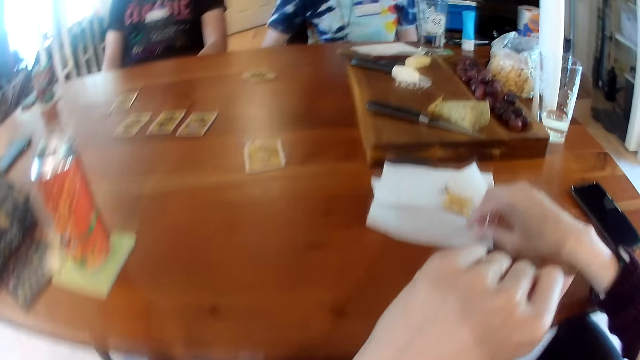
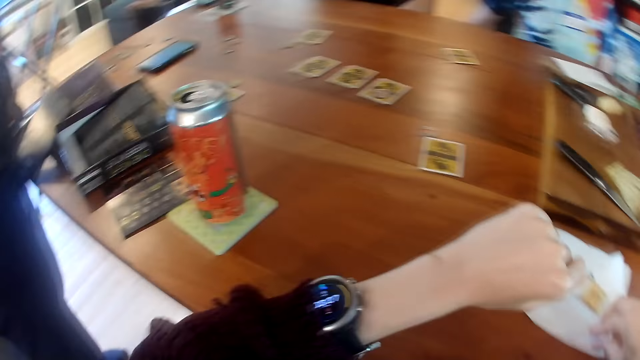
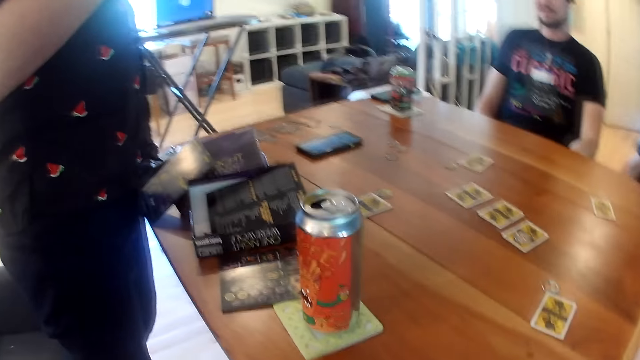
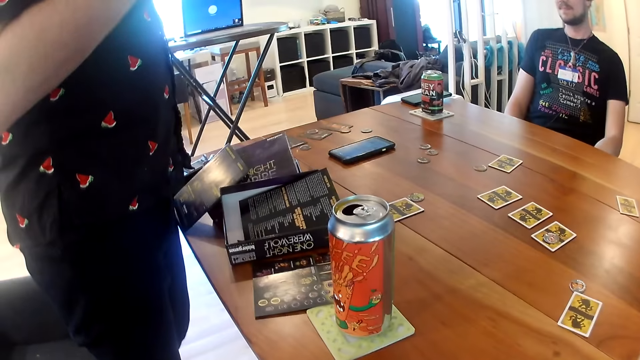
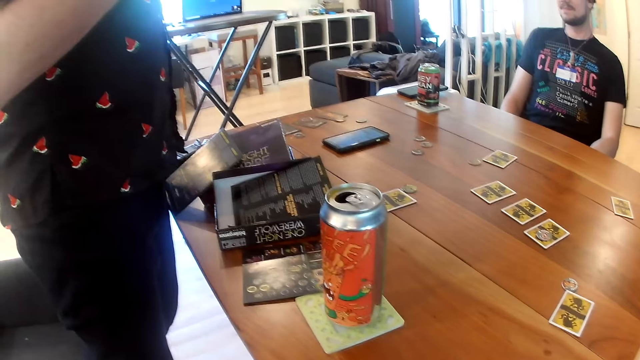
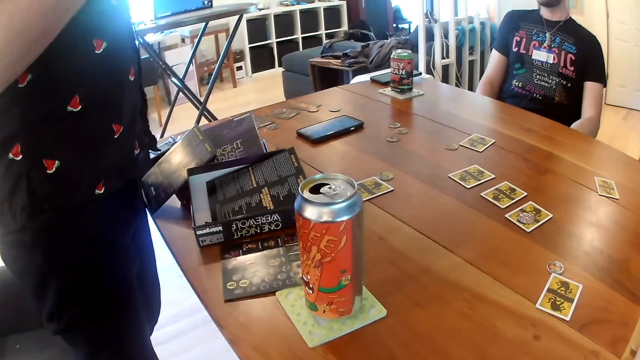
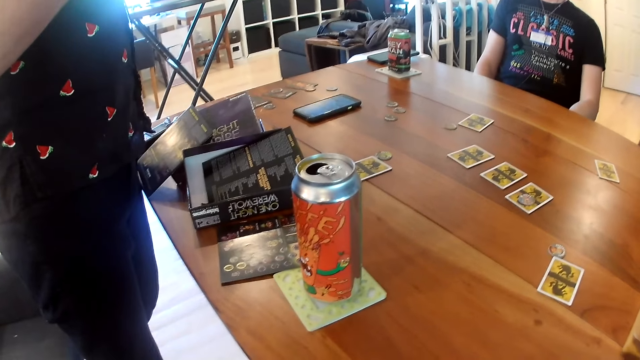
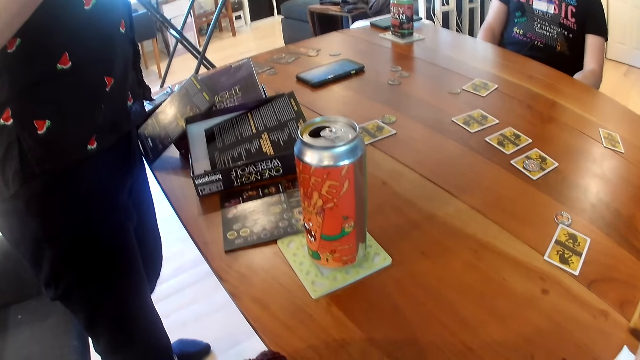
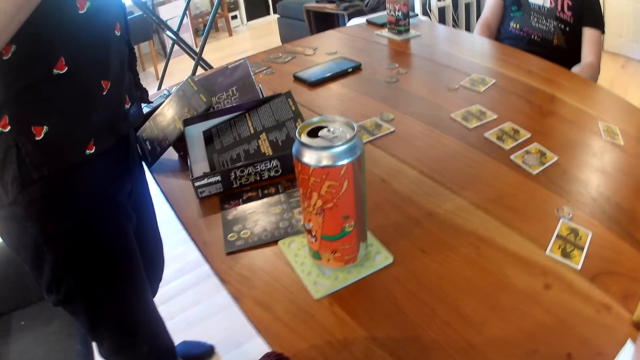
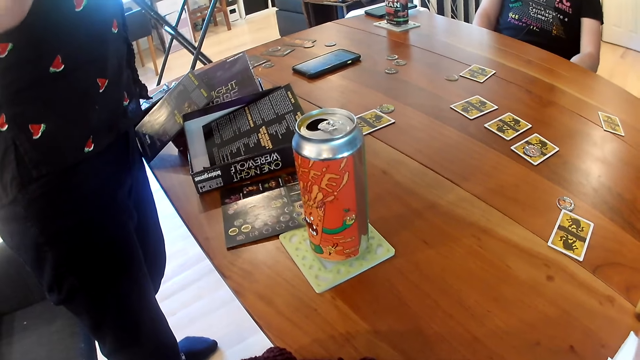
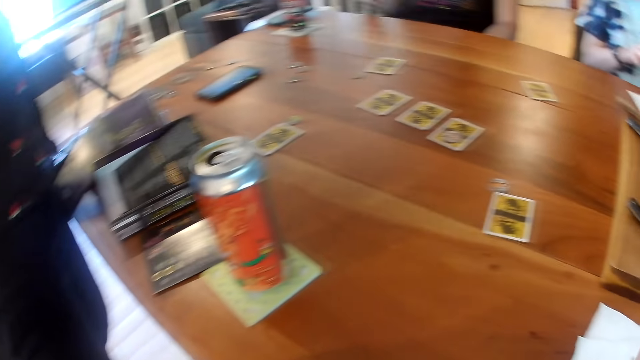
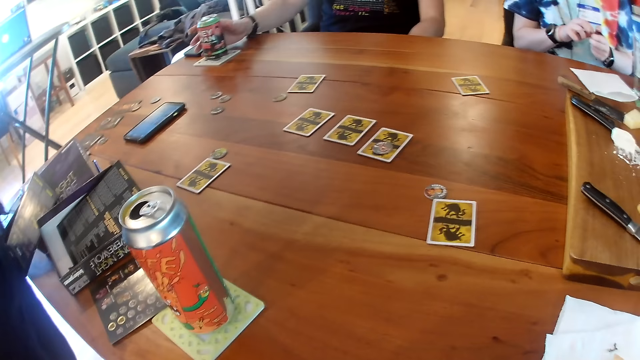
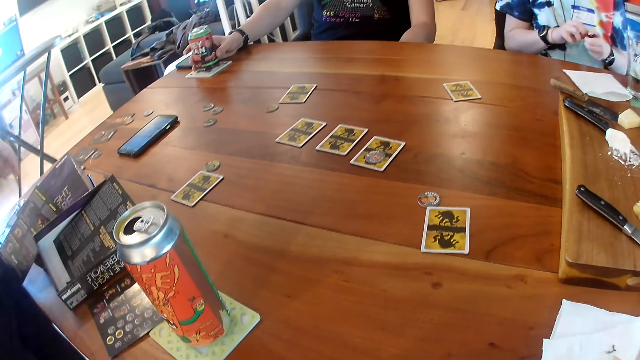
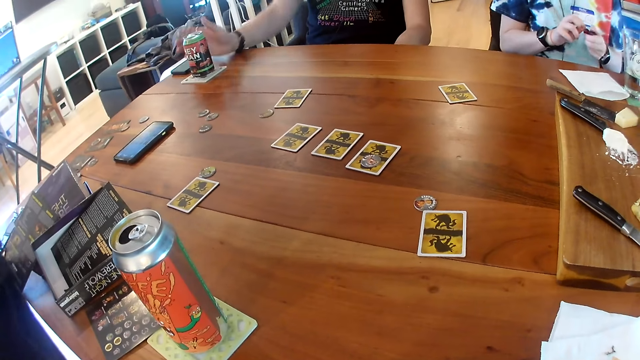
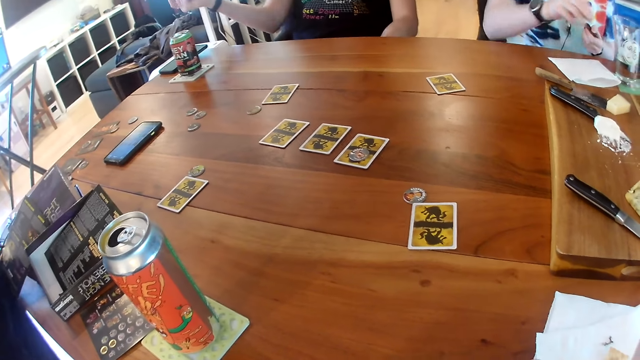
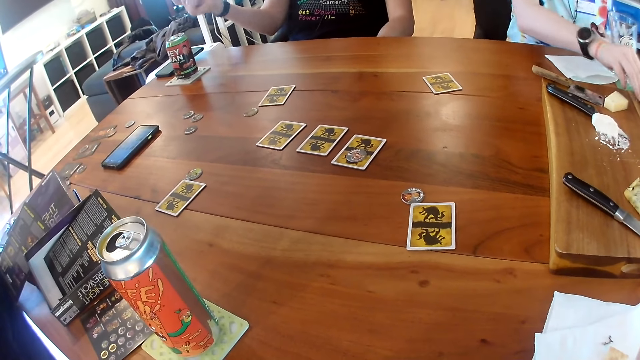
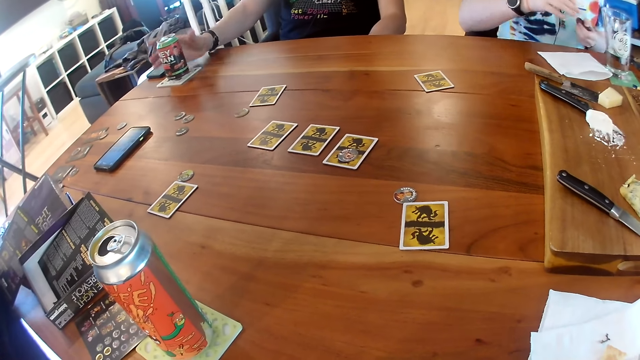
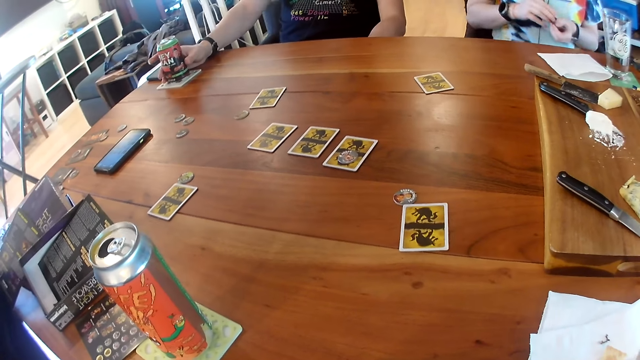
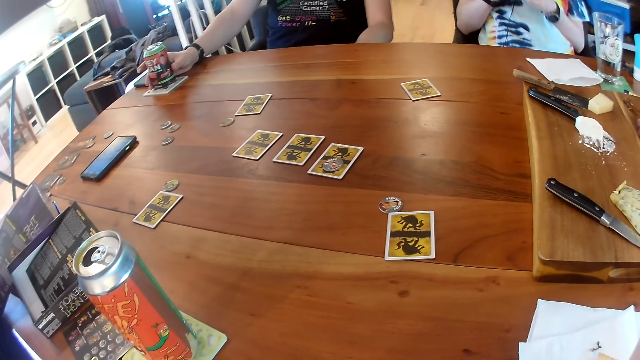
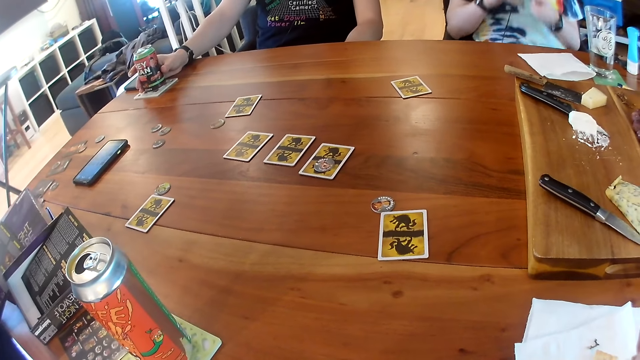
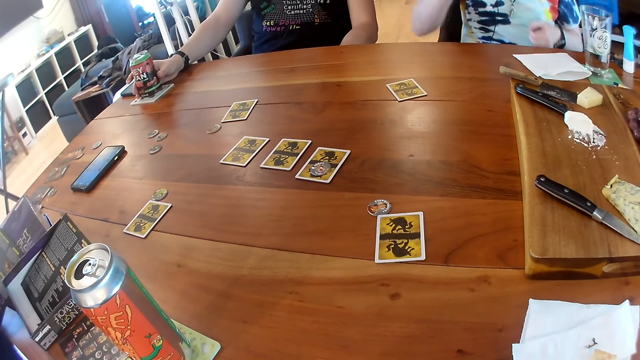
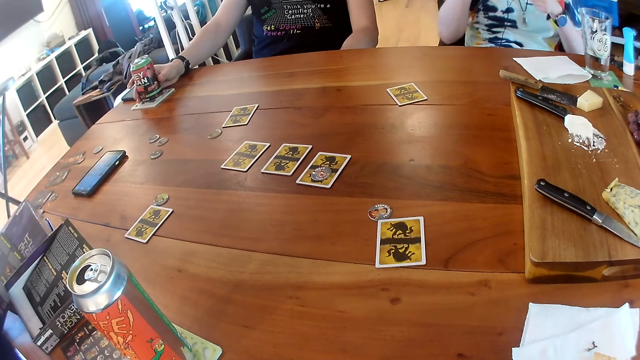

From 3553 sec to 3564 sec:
The camera wearer interacts with the people on the table. The man adjusts a can on the table with his right hand. He puts his hand on the can on the table and removes his hand from the can on the table. The woman drops a seed on the table with her right hand. She stretches her hand on top of the table and picks something from the table with her hand.

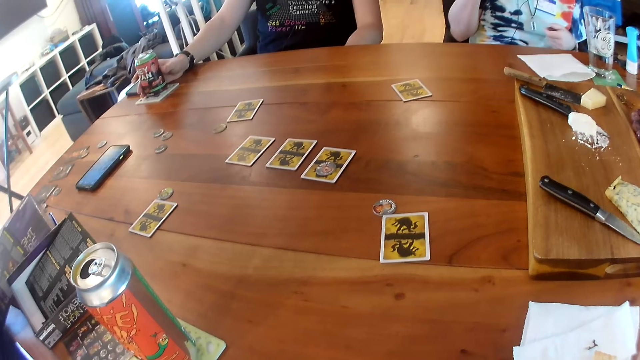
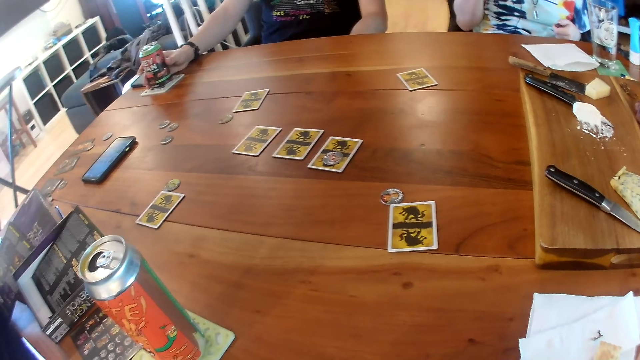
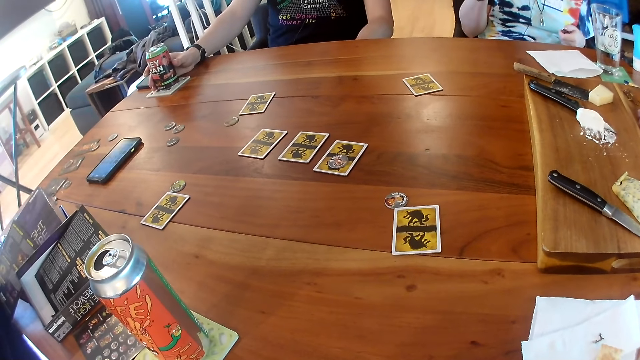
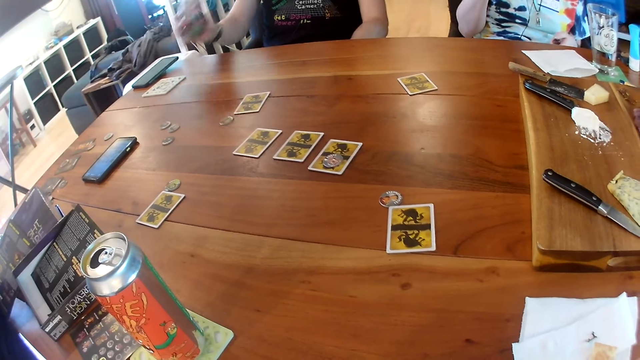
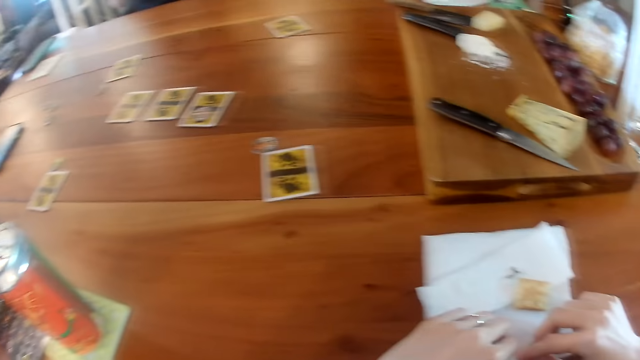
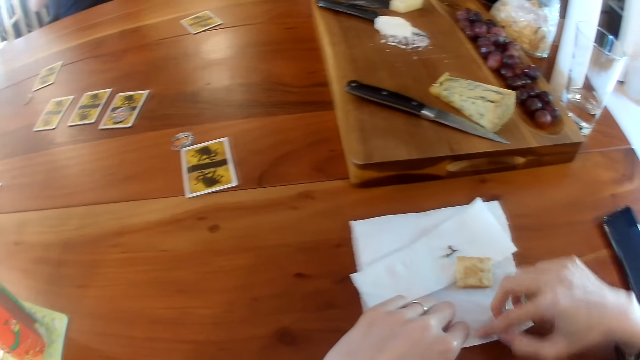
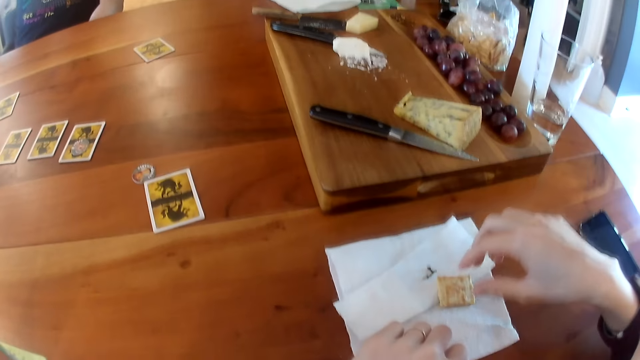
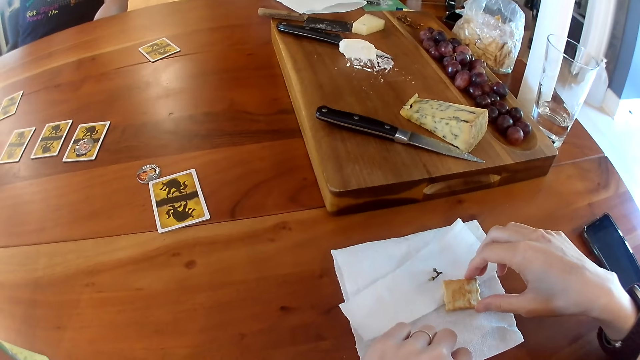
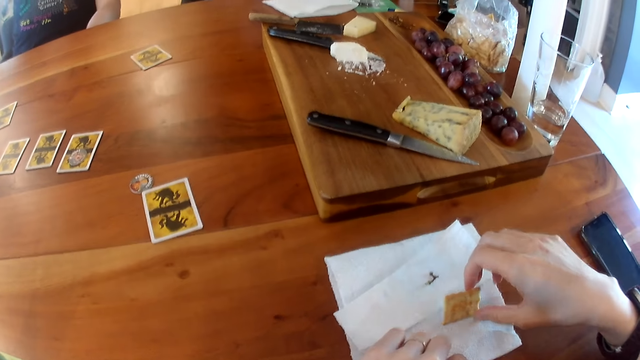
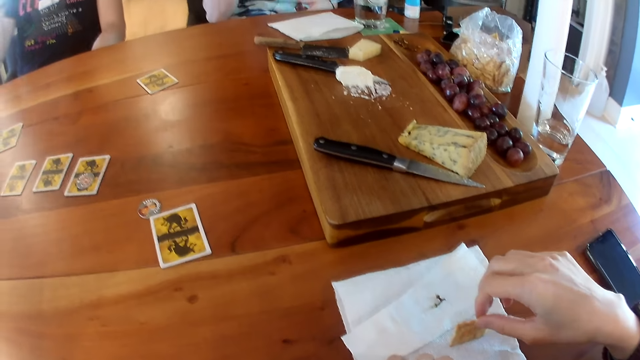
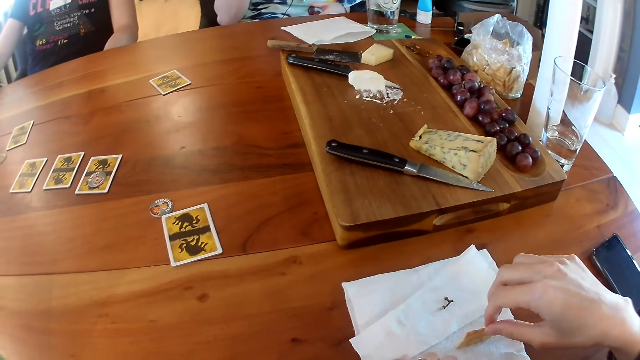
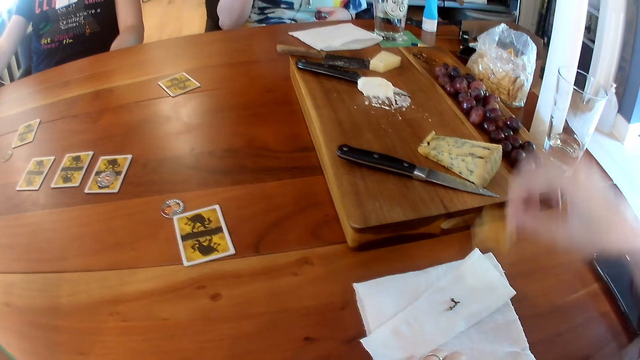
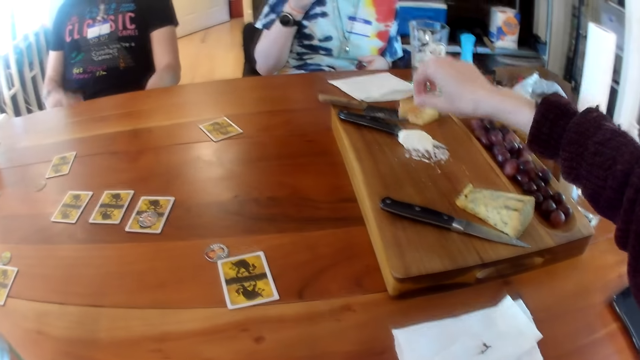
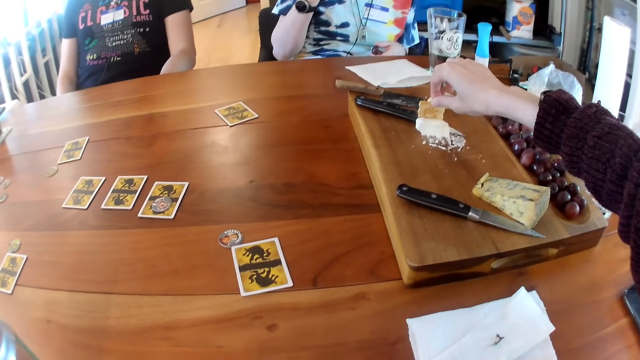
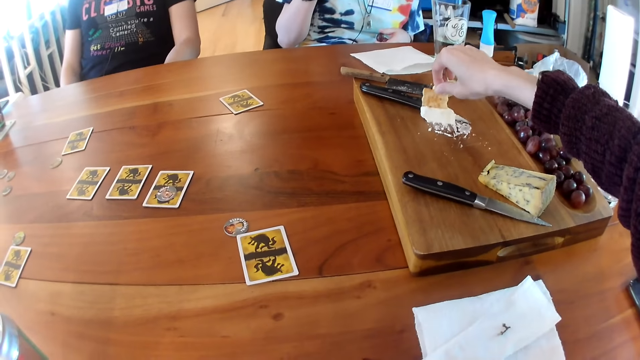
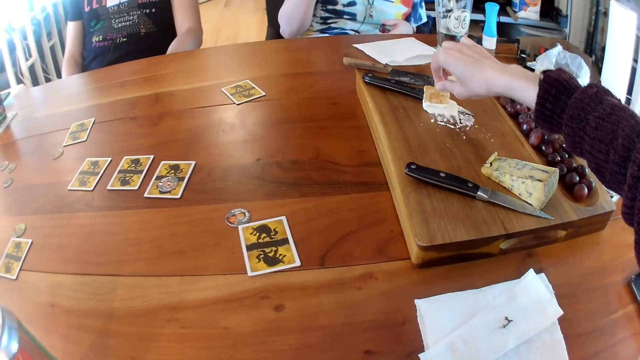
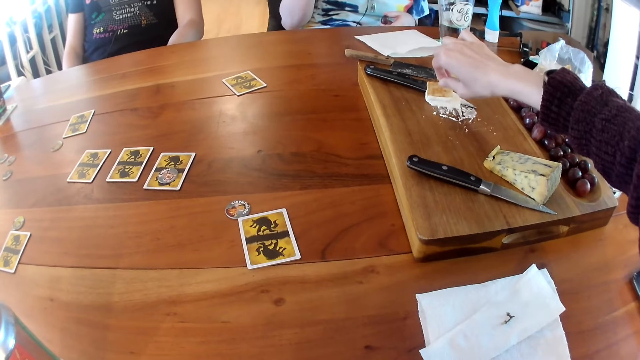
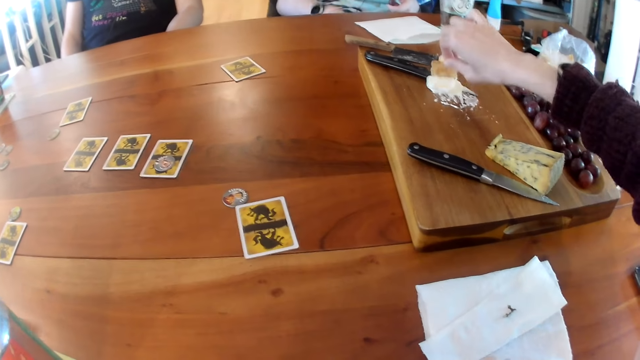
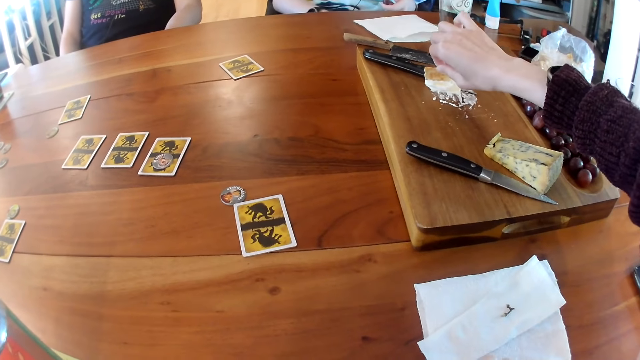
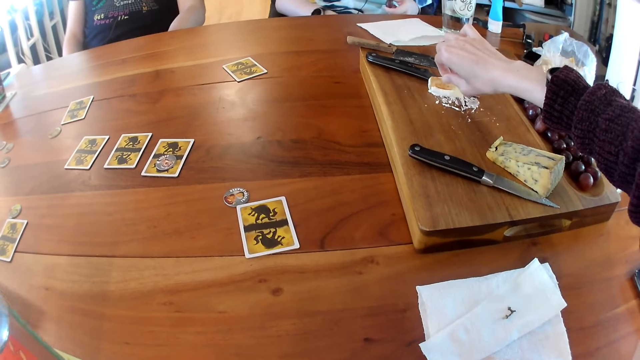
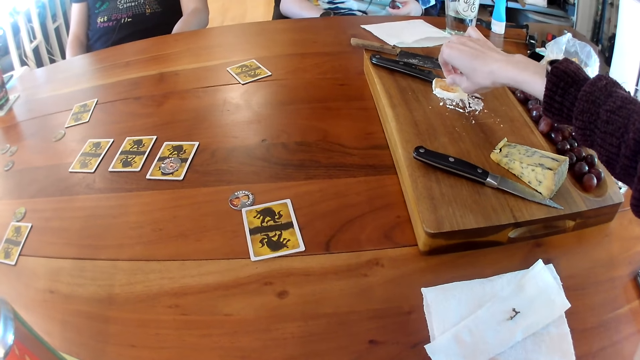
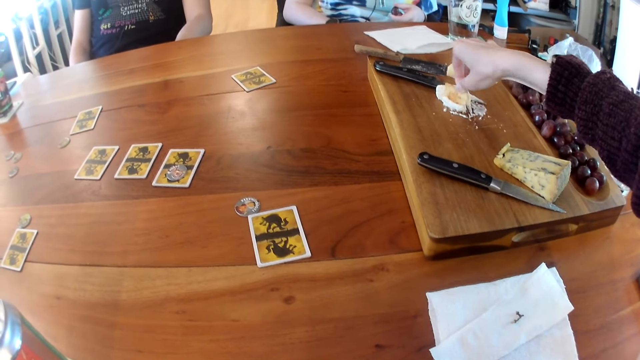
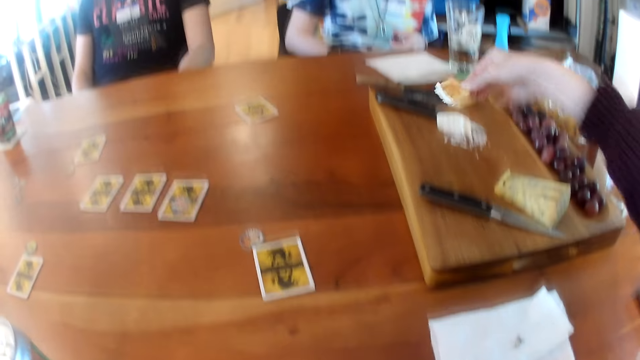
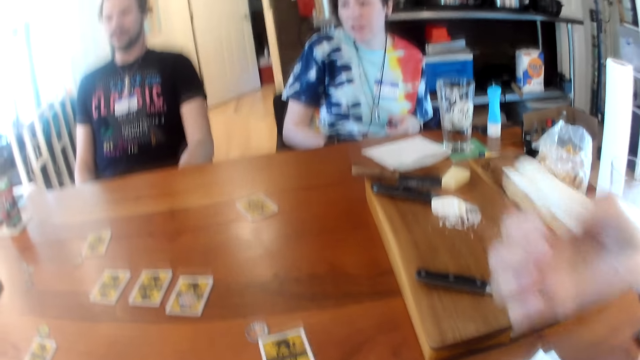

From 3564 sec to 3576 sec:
The woman eats the snacks in her hand. The man holds the can on the table with his hand. He drinks from the can in his hand. The camera wearer picks up the biscuit on the sheet of tissue on the table with her right hand. She rubs the biscuit in her right hand on some cream on a wooden tray on the table.
